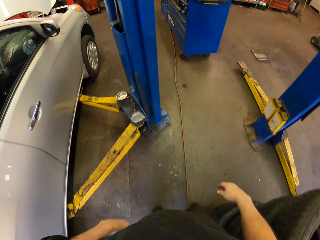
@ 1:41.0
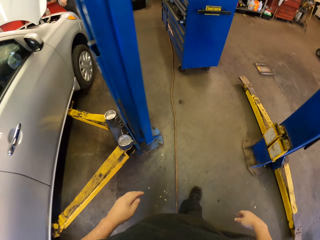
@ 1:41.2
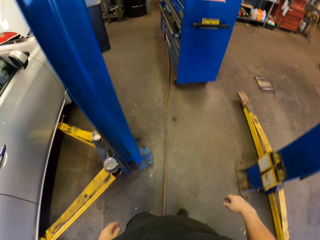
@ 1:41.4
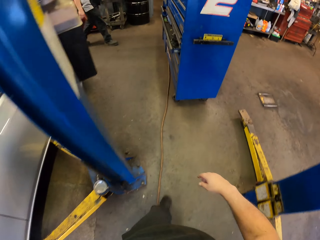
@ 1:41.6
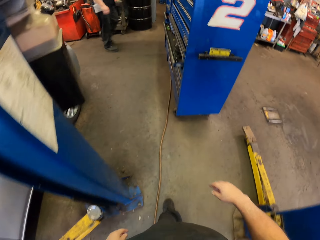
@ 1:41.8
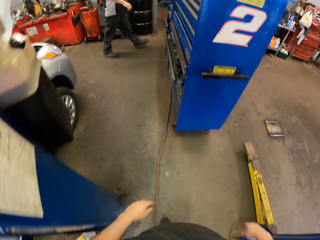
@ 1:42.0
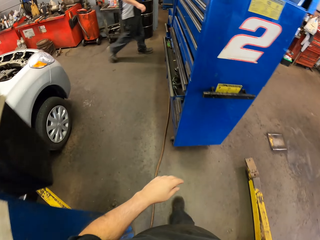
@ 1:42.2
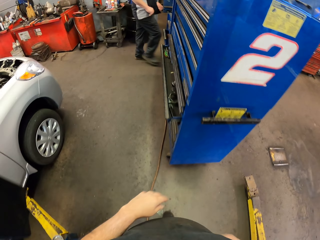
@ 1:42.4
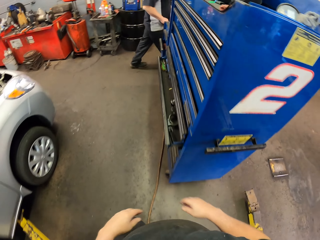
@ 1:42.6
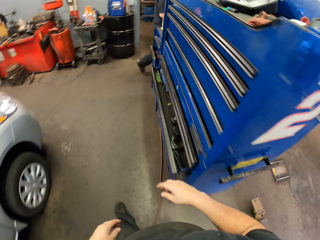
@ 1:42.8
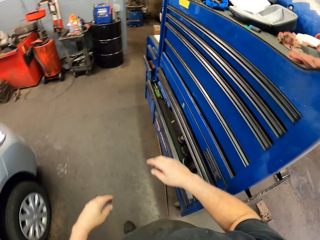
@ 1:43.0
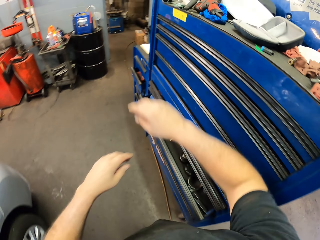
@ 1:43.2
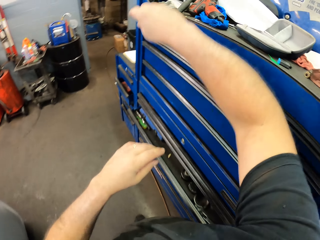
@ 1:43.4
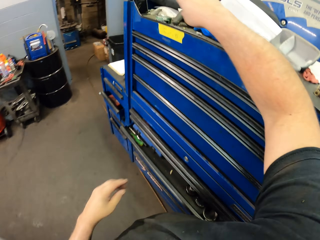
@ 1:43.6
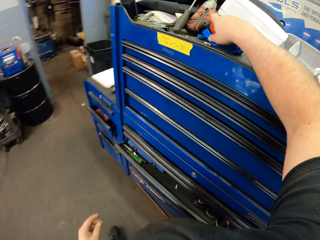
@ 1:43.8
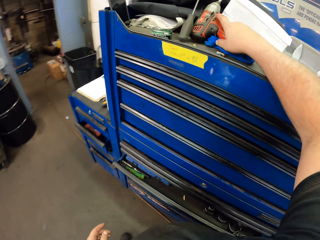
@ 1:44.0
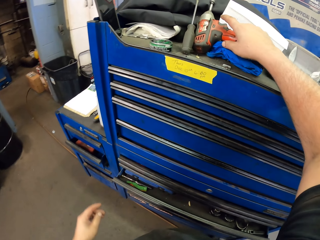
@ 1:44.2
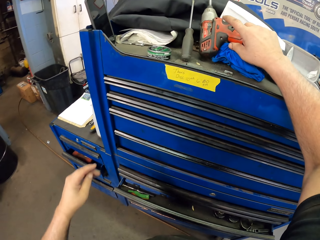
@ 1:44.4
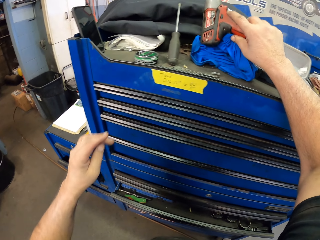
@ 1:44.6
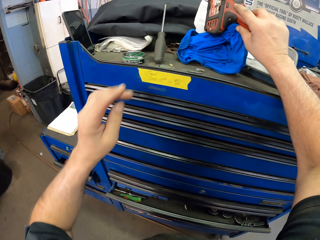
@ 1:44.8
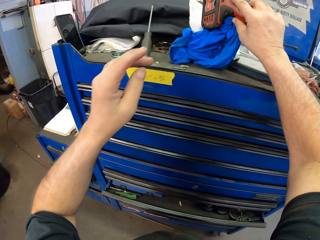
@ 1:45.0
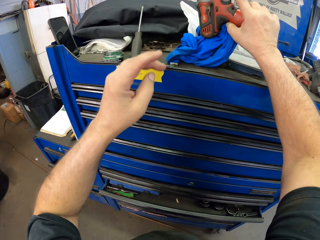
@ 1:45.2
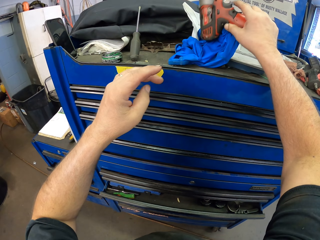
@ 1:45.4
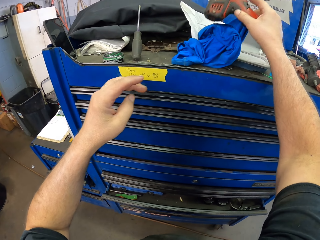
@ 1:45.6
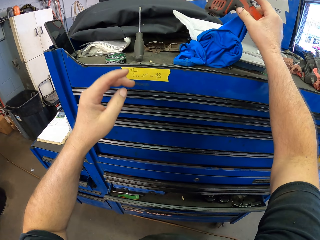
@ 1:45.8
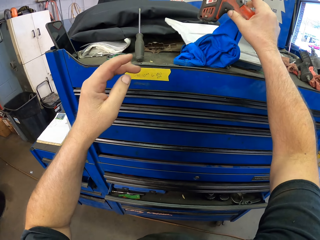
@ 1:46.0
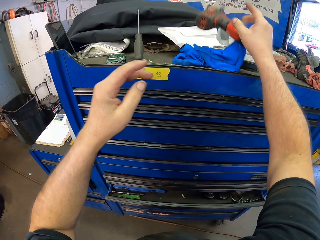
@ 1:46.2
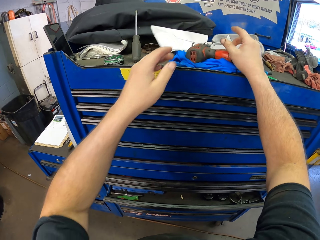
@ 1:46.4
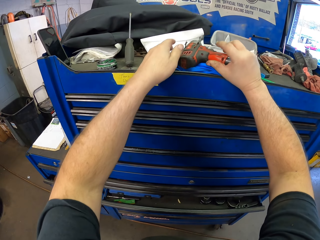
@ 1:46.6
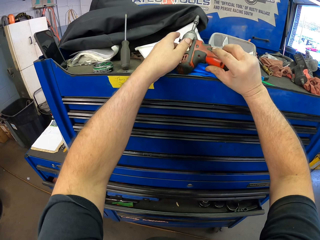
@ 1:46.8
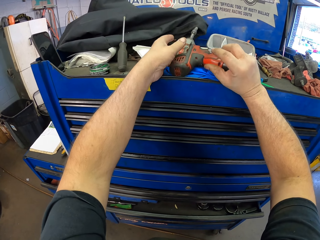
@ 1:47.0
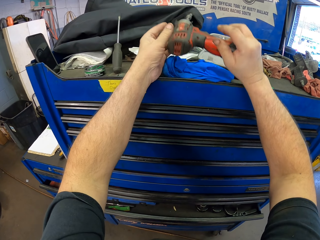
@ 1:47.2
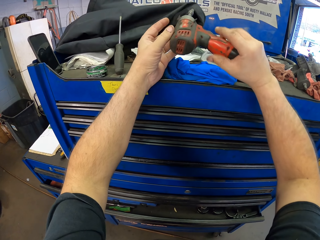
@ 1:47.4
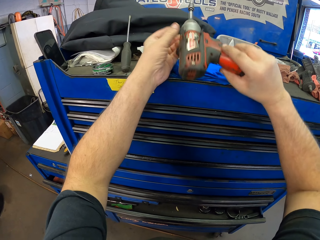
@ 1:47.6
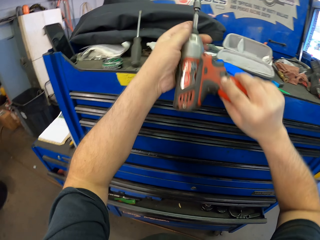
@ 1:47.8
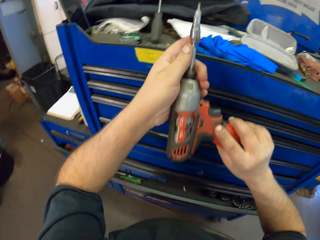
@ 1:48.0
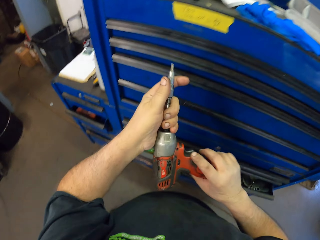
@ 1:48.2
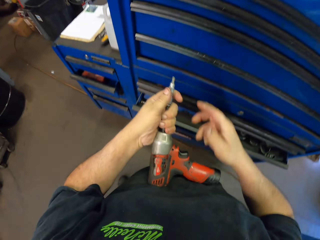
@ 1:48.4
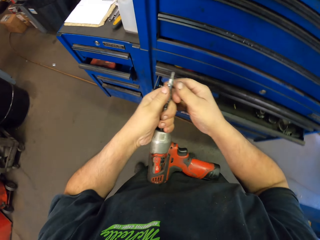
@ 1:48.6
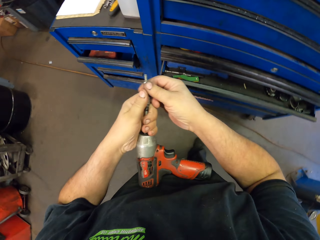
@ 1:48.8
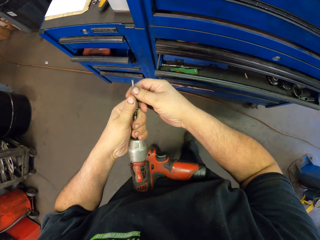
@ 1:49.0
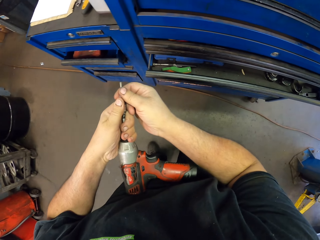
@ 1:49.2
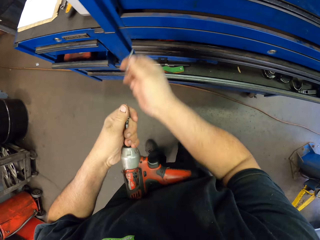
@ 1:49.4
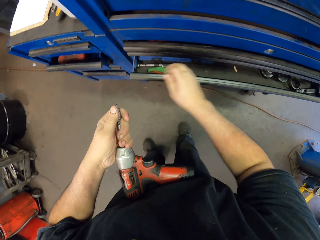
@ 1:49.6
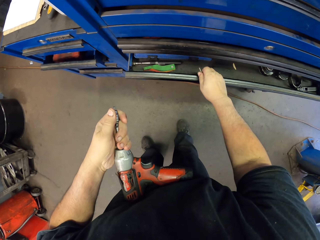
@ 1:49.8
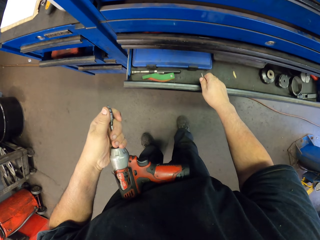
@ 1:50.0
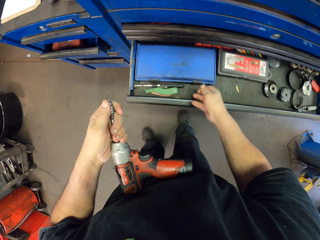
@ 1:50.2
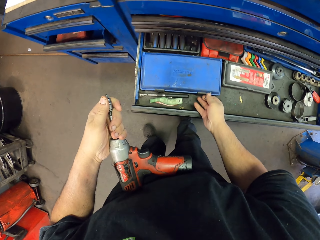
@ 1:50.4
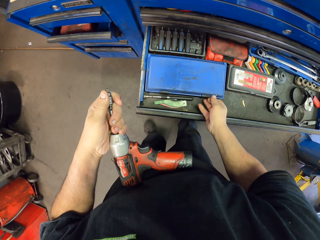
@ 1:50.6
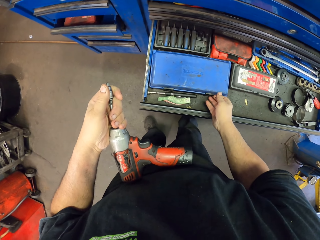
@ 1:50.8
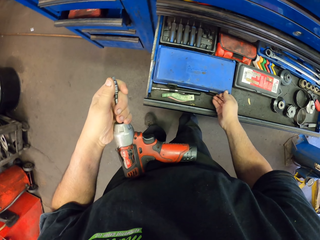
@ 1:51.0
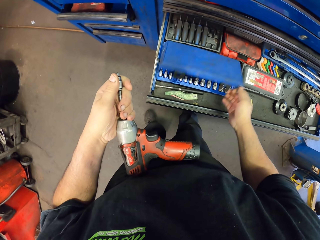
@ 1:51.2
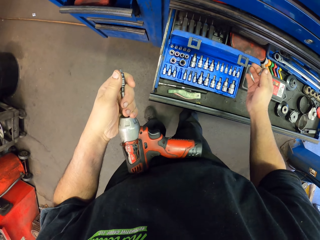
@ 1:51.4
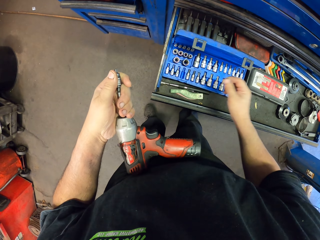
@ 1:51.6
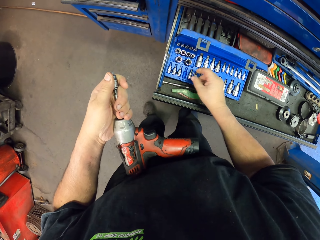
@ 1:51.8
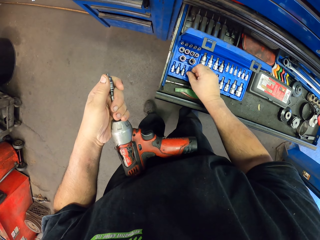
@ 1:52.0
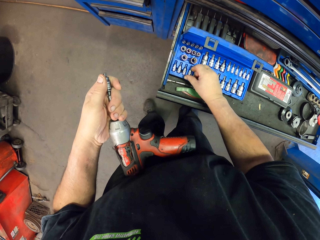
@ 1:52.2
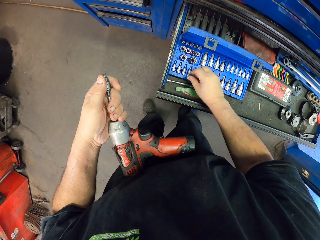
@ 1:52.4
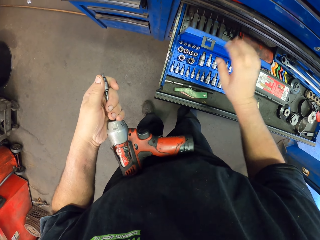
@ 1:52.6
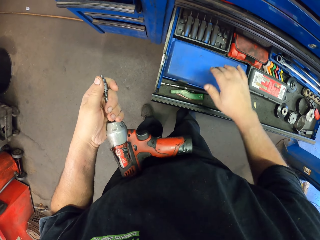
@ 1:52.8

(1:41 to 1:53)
The camera wearer moves around. They pick up a drilling machine or wrench. They hold the wrench using both hands. They remove a bit on the drilling machine. They open the drawer. They open the tool box and put the bit in the tool box.

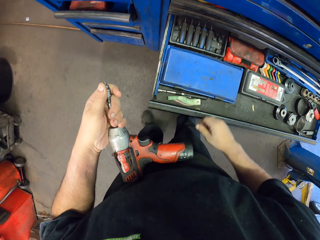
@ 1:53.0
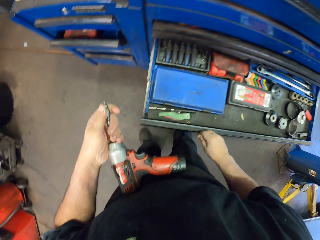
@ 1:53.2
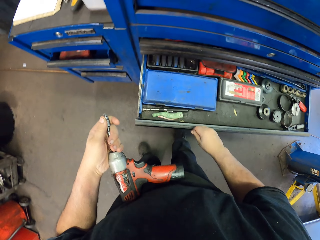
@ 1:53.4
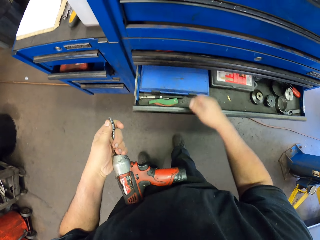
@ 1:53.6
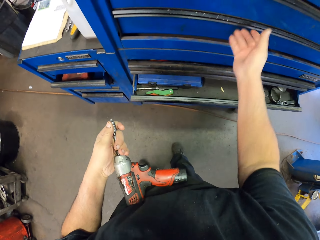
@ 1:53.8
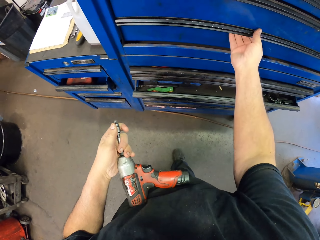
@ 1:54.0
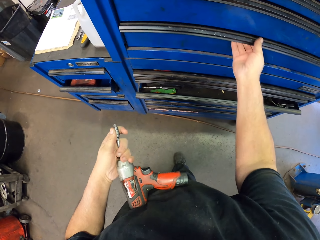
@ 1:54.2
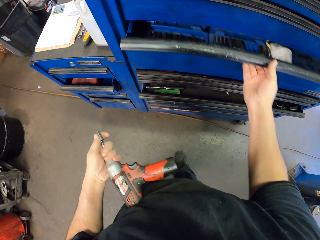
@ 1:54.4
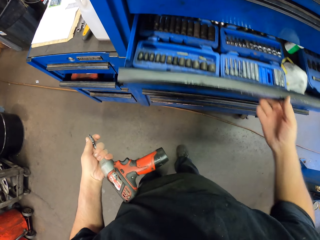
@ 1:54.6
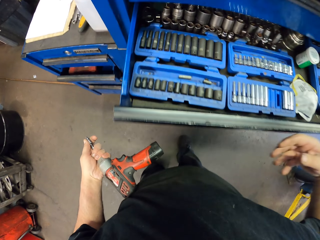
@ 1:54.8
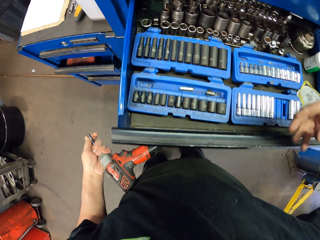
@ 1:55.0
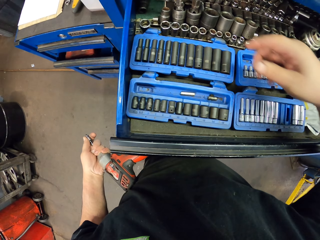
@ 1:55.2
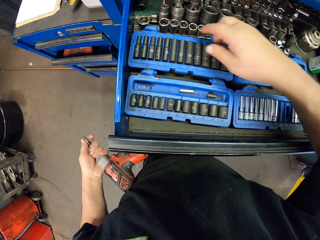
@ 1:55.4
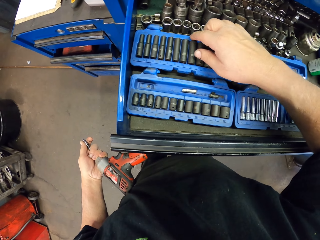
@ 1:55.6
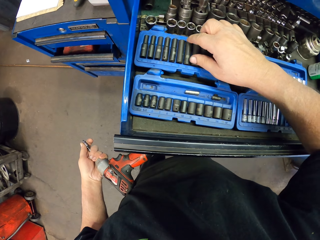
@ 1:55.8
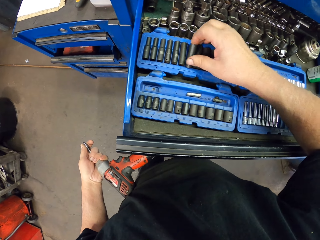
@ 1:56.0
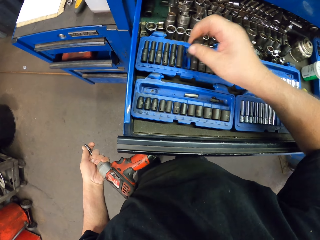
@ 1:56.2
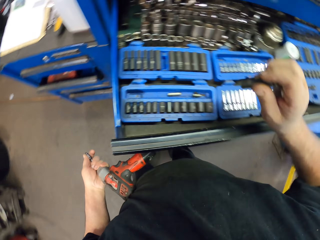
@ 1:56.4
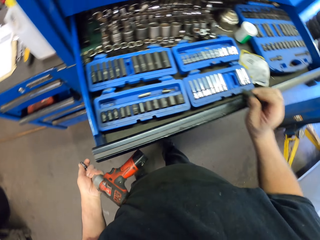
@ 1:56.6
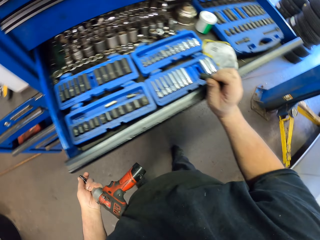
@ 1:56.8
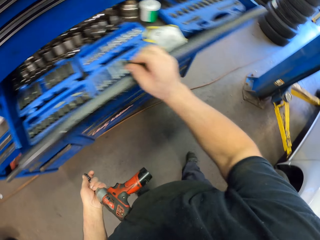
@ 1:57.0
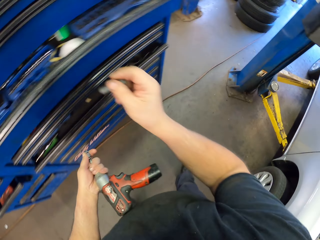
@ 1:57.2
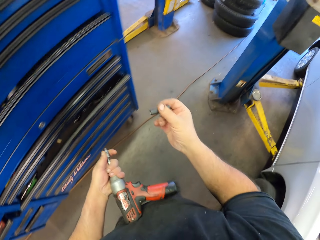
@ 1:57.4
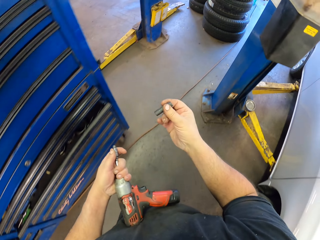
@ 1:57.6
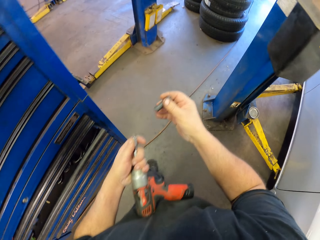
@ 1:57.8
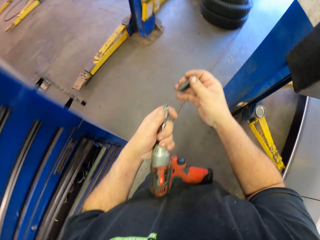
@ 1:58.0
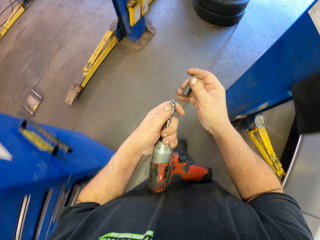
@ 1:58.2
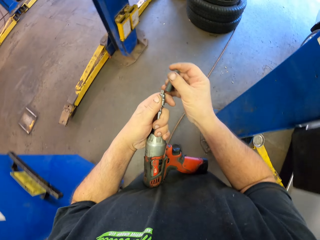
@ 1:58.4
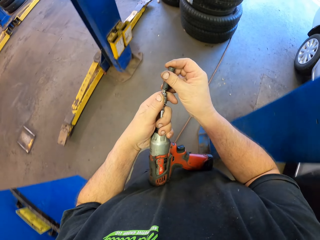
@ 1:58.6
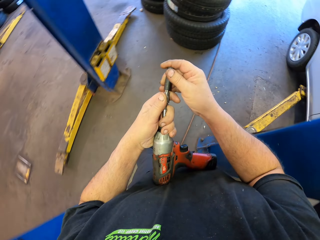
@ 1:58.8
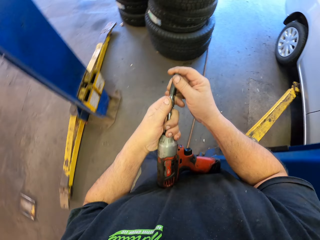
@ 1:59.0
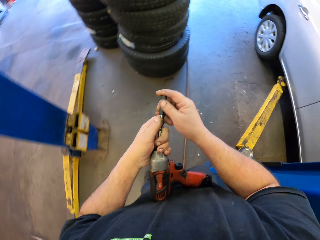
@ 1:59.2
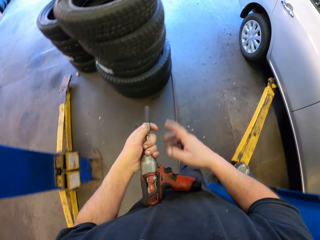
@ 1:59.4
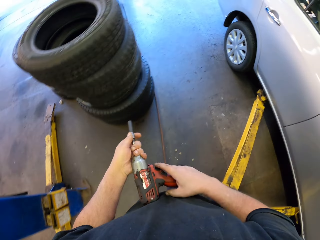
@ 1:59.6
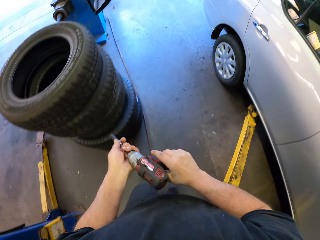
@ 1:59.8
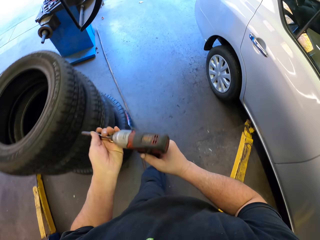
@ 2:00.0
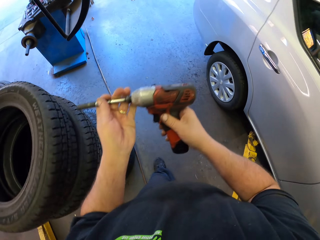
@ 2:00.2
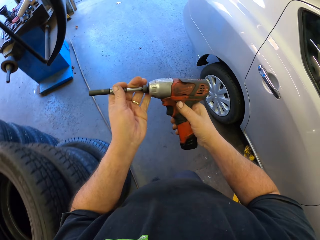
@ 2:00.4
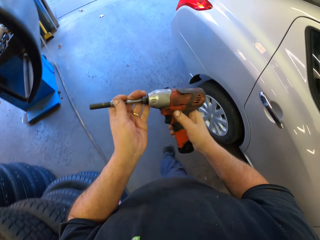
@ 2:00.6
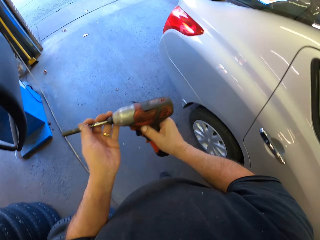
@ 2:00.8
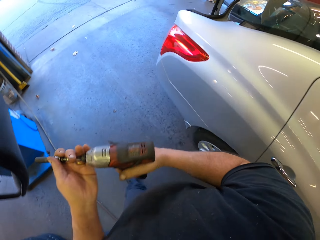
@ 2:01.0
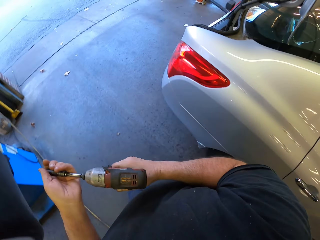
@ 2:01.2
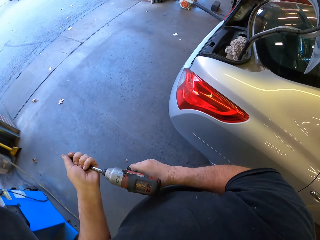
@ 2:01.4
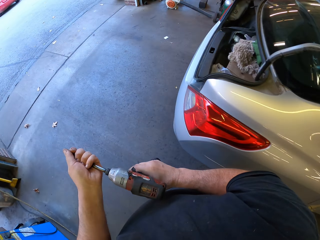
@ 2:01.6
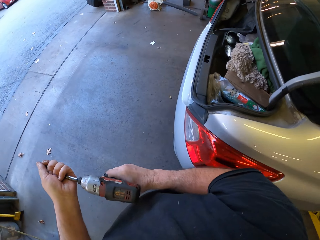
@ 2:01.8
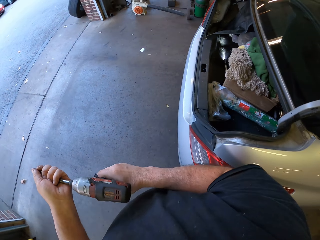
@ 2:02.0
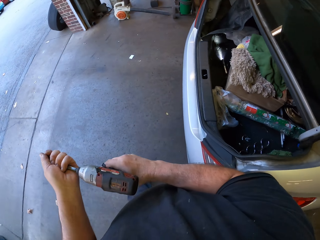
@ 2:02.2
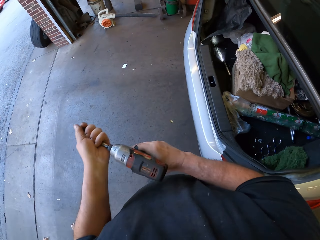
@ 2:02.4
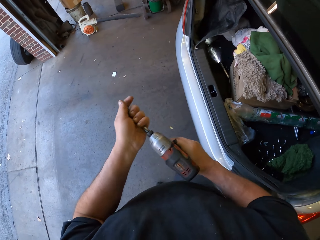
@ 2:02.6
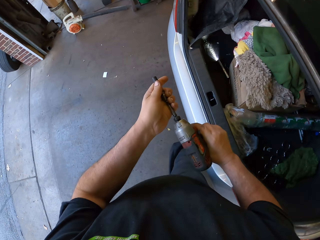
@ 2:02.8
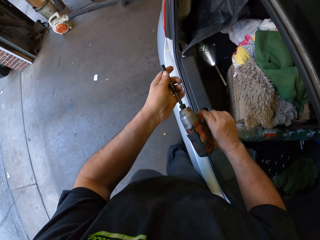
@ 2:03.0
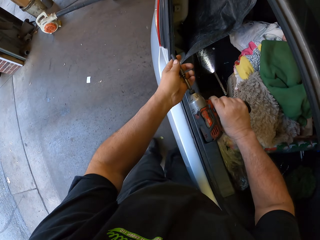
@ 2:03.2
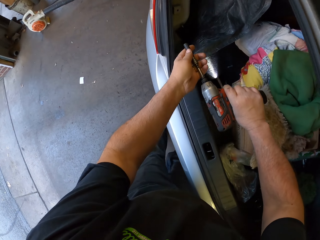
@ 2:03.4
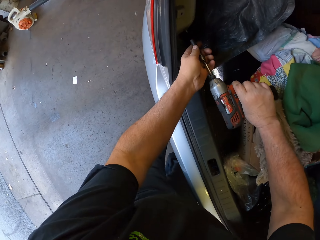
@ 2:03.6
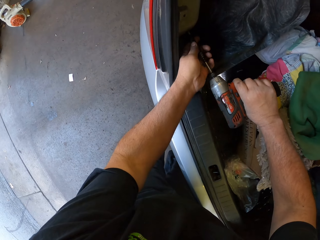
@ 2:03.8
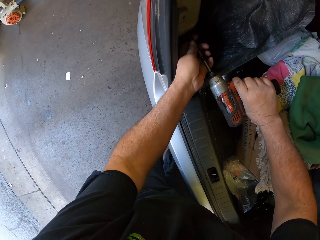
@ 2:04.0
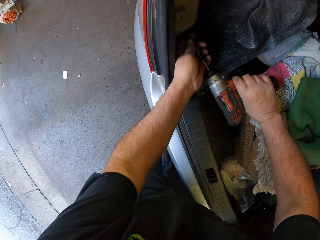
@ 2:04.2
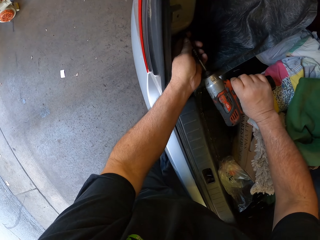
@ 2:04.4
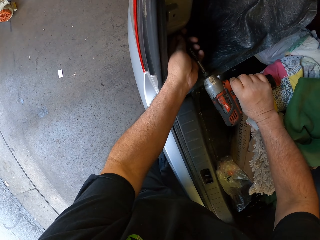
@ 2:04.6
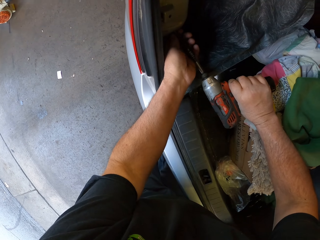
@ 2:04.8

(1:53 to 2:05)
The camera wearer closes the tool box. They open the drawer and close the drawer. They close the tool box again. They pick a bit. They close the drawer. They walk in the garage. They join the drill bit on the drilling machine.
